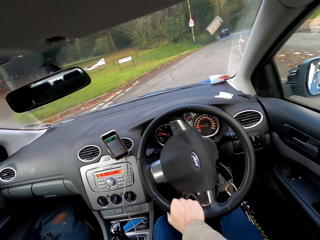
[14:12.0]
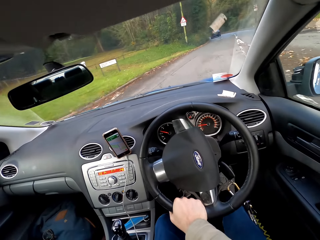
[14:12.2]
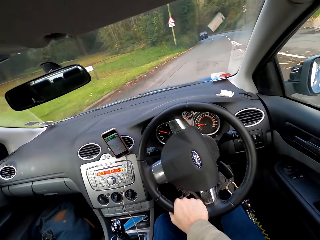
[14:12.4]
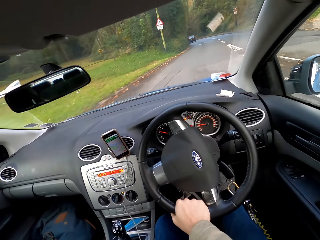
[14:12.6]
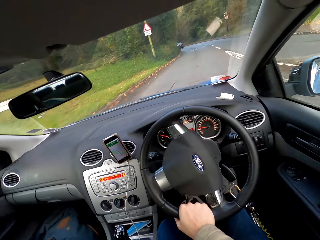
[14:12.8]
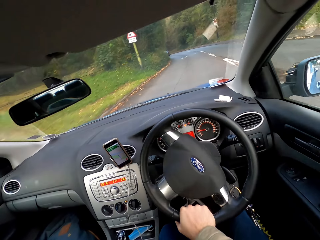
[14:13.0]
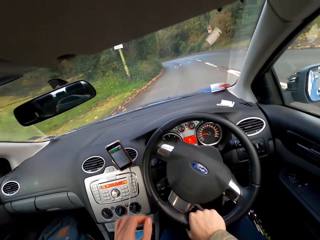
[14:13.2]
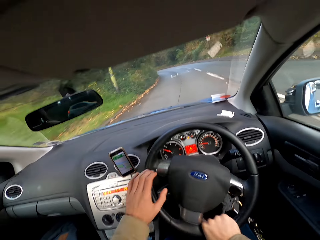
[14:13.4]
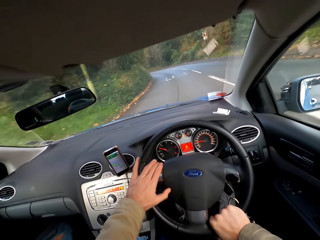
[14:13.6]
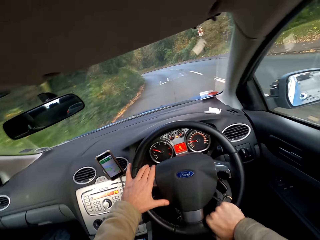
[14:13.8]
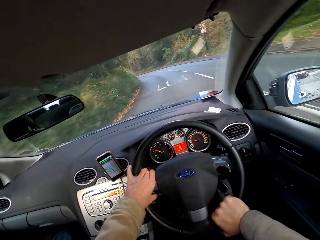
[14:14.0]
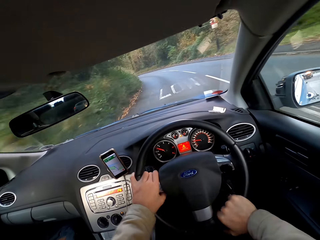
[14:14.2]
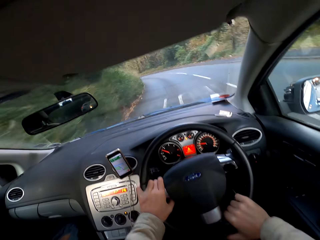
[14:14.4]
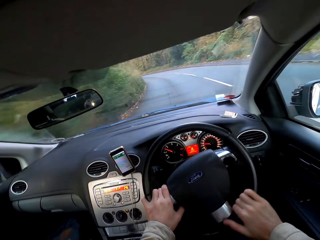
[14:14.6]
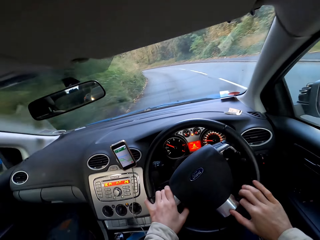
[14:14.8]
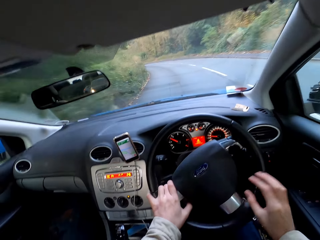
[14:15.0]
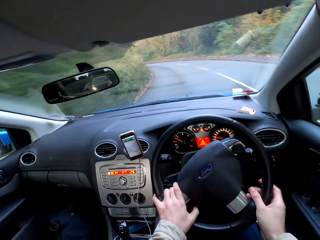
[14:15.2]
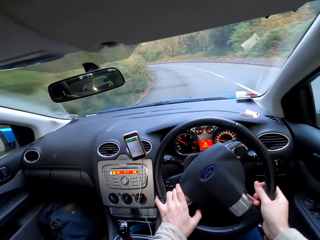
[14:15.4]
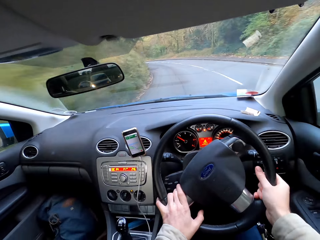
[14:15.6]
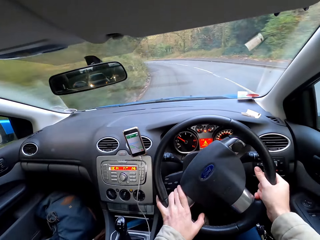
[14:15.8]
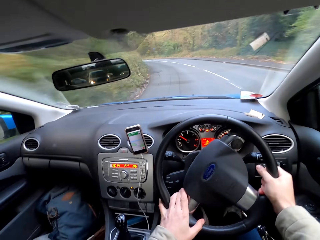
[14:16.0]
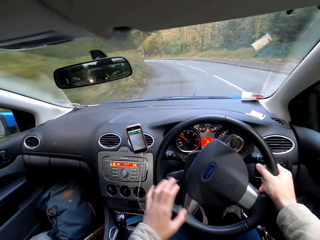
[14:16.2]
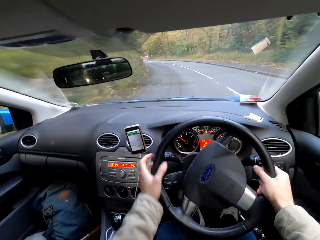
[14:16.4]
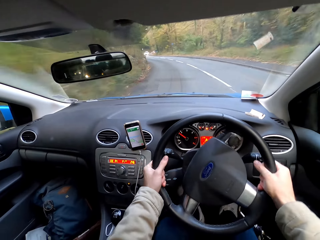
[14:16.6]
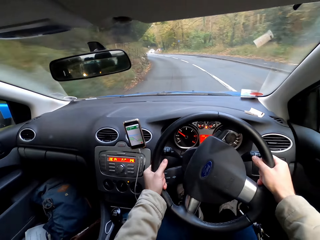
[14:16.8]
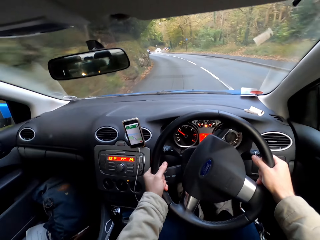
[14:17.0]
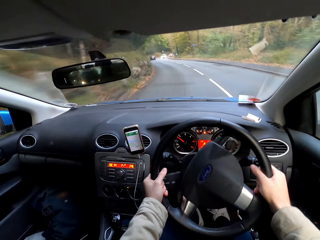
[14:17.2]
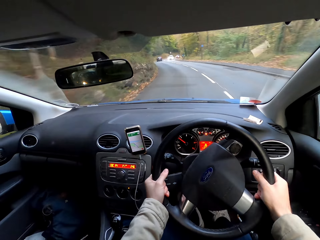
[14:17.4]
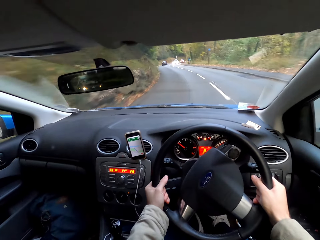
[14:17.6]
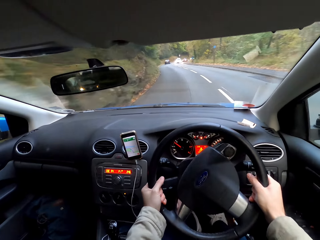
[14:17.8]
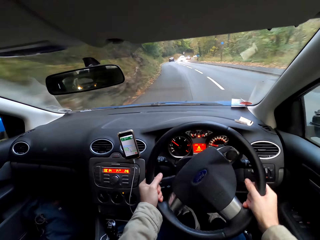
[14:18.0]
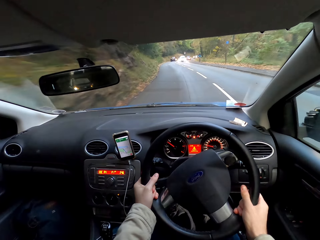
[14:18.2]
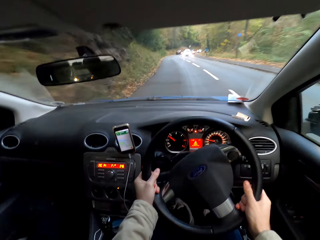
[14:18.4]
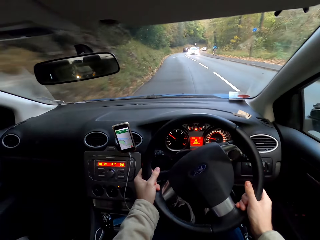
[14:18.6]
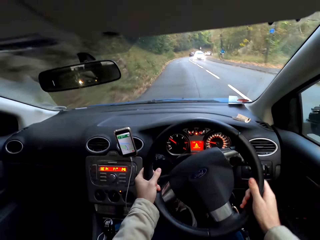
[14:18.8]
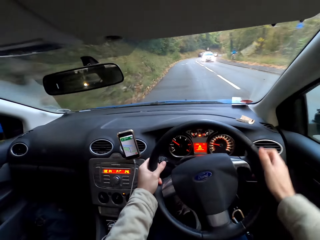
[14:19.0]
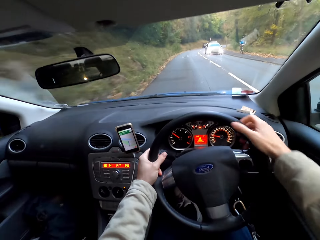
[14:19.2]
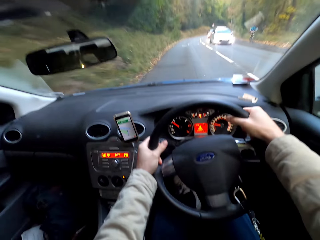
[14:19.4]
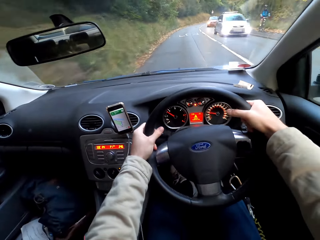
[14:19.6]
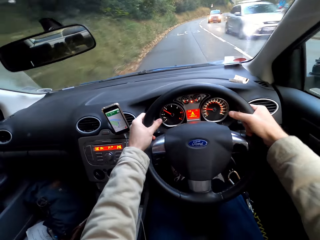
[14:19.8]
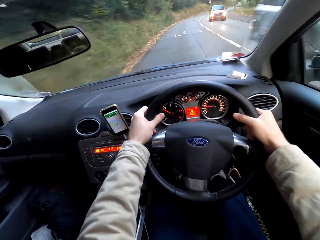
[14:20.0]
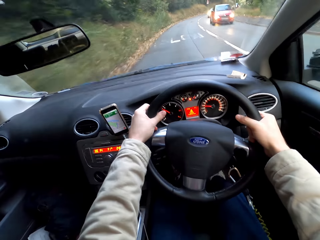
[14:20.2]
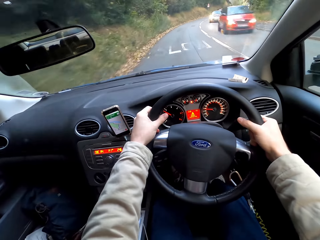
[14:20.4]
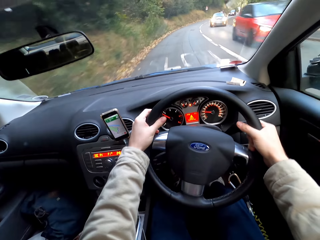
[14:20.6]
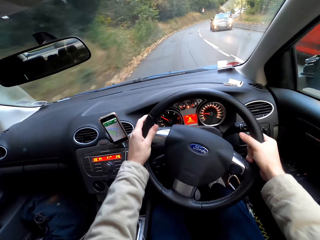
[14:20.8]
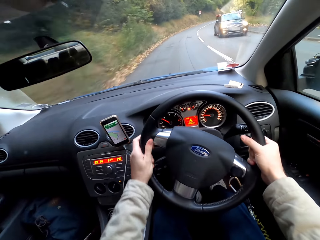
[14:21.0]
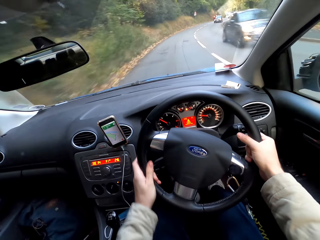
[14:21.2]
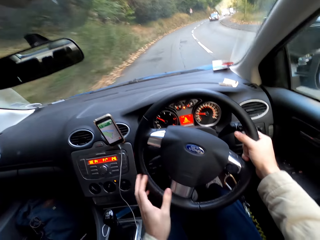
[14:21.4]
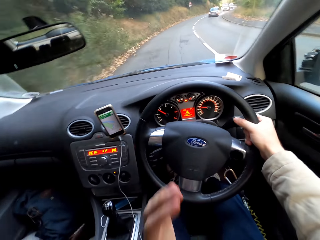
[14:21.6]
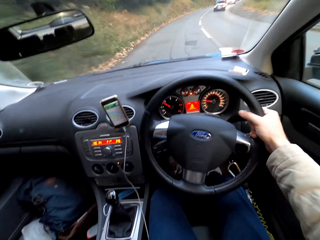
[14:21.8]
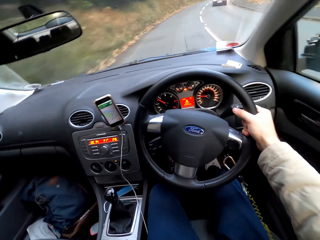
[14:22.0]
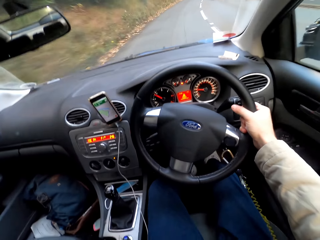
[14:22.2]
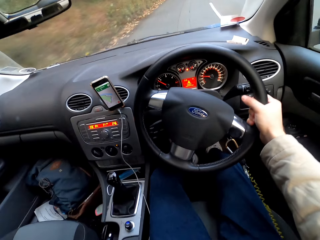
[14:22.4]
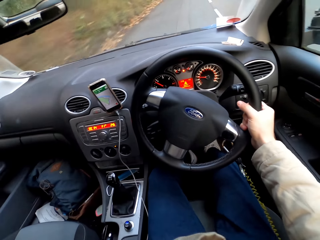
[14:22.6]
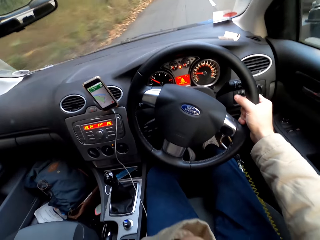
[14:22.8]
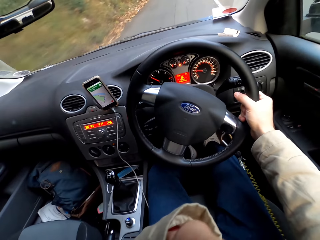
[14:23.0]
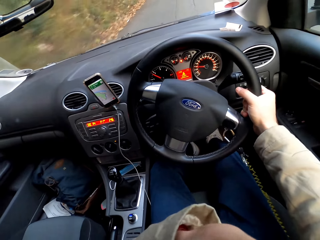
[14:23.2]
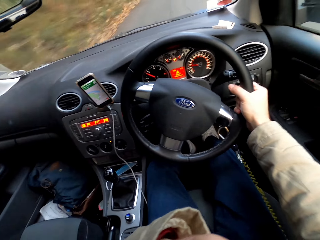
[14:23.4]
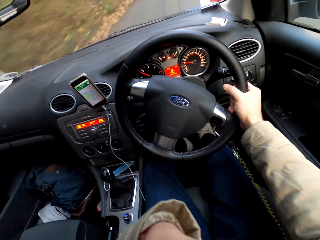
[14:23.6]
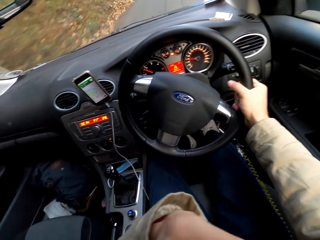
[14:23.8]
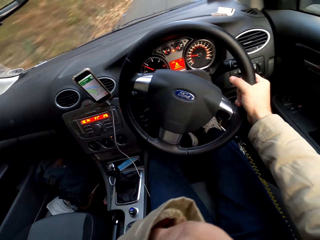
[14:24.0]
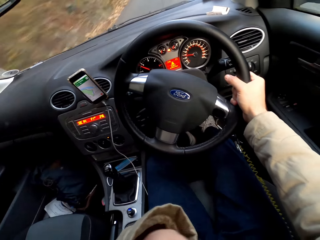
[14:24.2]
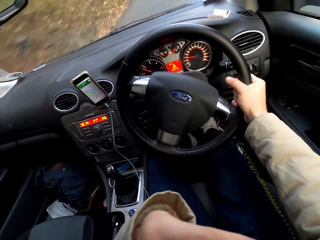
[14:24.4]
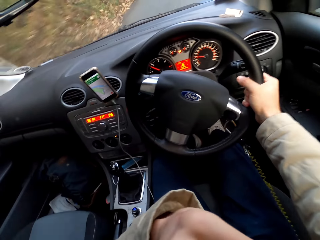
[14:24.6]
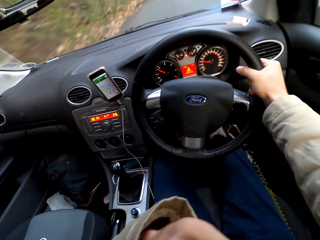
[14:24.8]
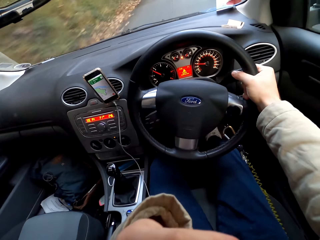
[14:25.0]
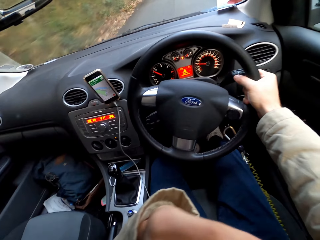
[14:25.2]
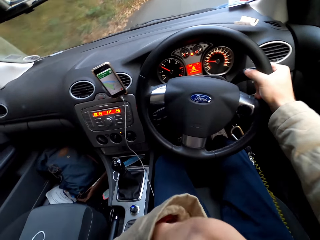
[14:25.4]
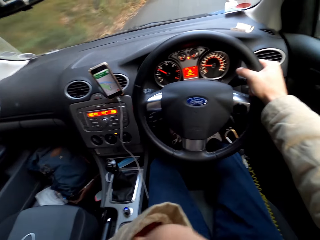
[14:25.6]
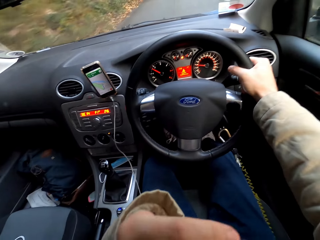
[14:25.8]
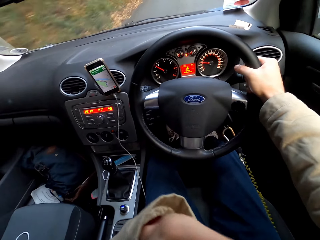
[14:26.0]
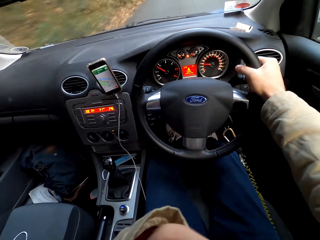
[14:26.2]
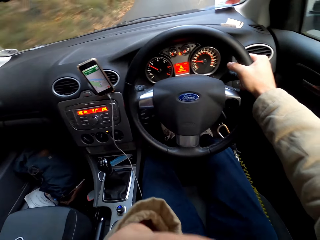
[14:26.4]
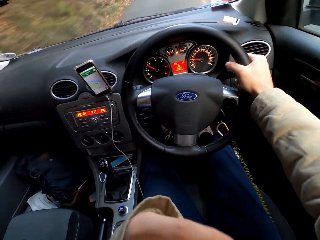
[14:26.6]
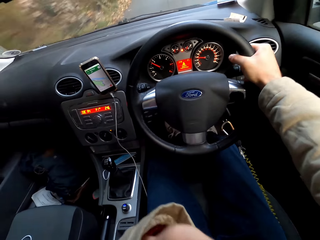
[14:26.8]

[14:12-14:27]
The camera wearer drives the car with both hands. He holds the steering wheel with both hands. He removes a hand from the steering wheel and holds the steering wheel with both hands. He removes a hand from the steering wheel and holds the steering wheel with both hands. He removes a hand from the steering wheel and holds the steering wheel with both hands. He drives the car with his right hand. He removes a hand from the steering wheel and raises up the hand. He touches his face with his left hand.

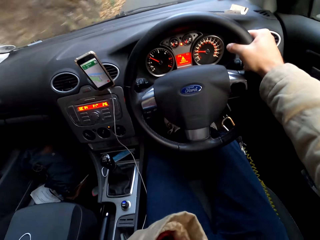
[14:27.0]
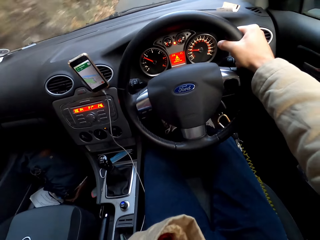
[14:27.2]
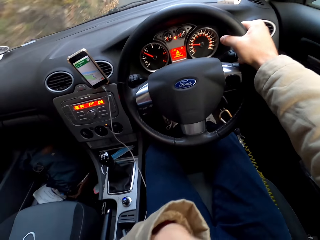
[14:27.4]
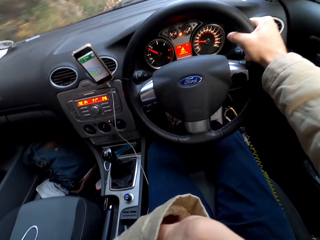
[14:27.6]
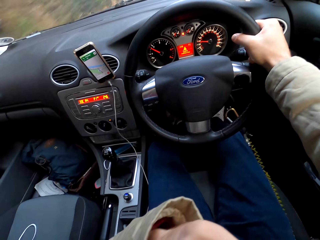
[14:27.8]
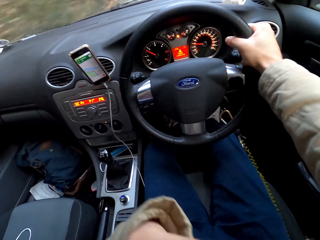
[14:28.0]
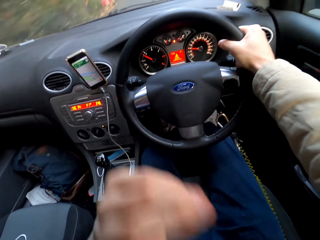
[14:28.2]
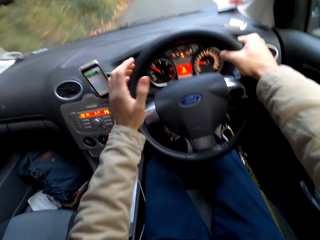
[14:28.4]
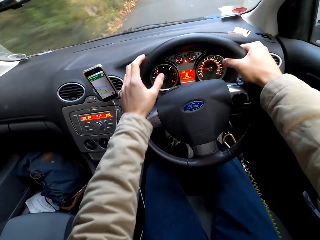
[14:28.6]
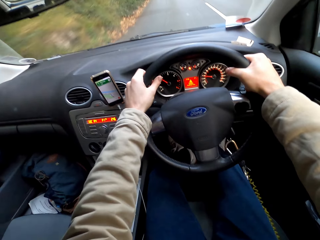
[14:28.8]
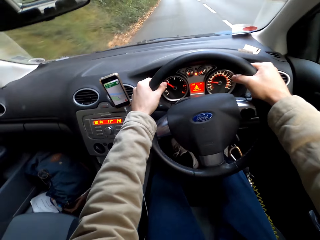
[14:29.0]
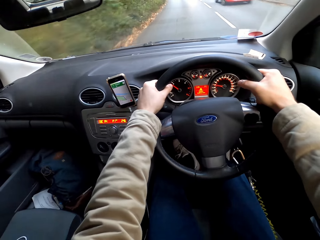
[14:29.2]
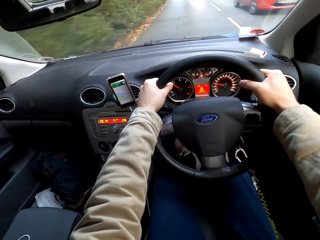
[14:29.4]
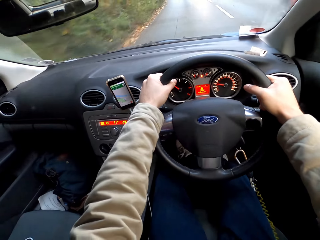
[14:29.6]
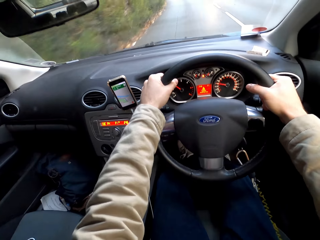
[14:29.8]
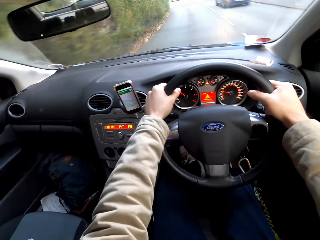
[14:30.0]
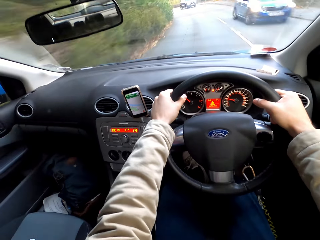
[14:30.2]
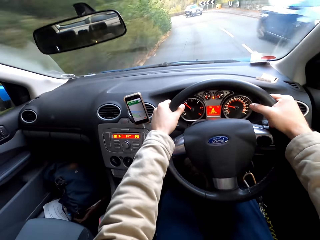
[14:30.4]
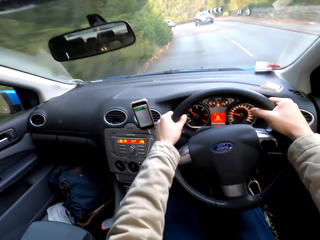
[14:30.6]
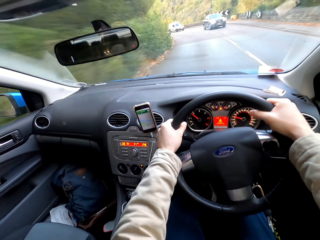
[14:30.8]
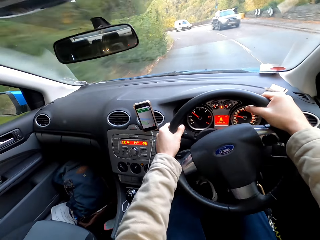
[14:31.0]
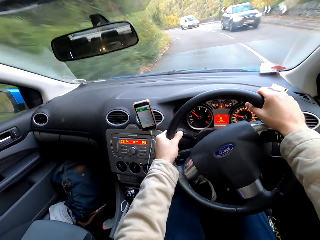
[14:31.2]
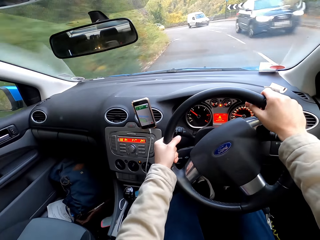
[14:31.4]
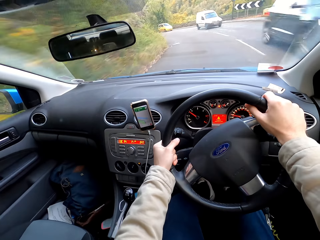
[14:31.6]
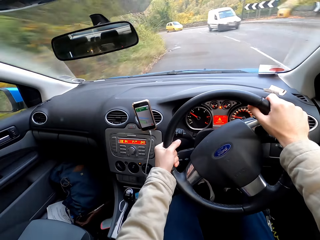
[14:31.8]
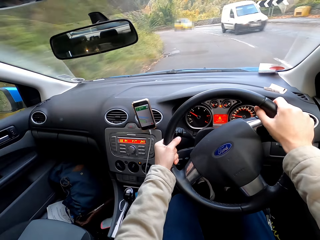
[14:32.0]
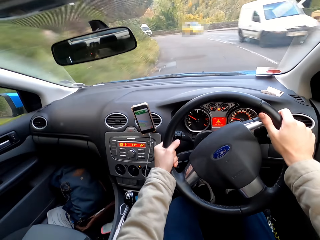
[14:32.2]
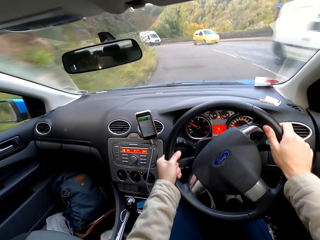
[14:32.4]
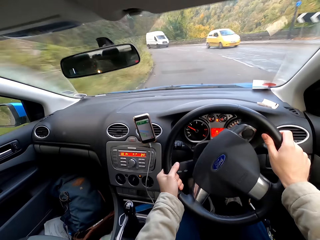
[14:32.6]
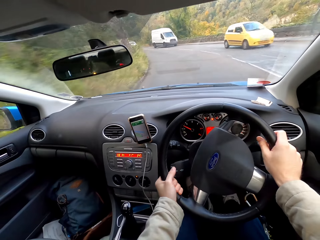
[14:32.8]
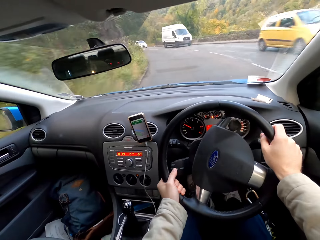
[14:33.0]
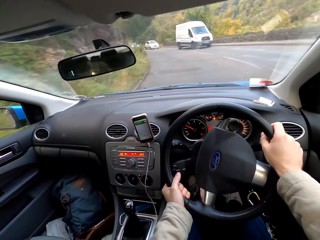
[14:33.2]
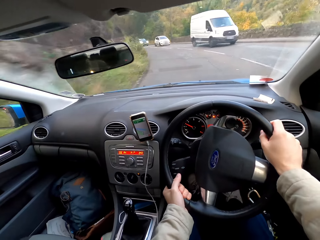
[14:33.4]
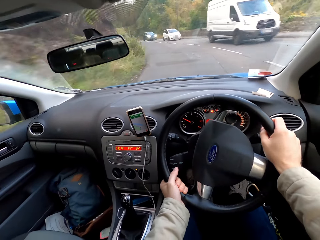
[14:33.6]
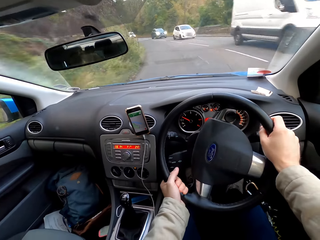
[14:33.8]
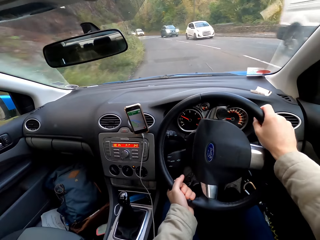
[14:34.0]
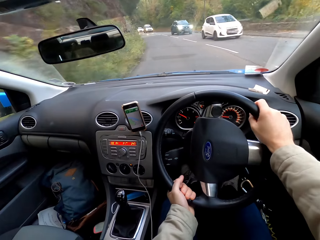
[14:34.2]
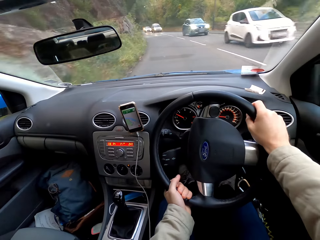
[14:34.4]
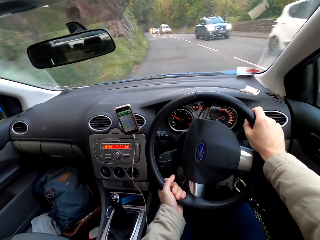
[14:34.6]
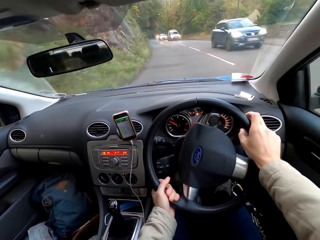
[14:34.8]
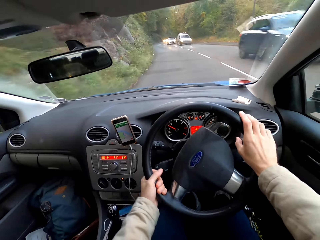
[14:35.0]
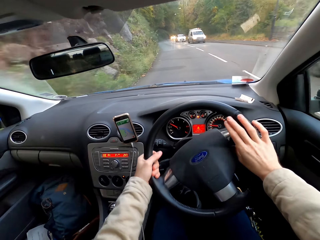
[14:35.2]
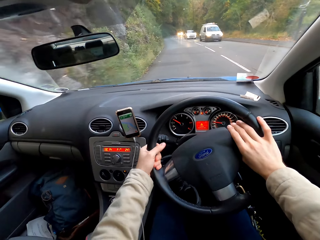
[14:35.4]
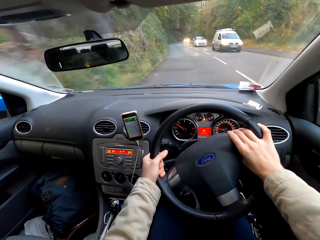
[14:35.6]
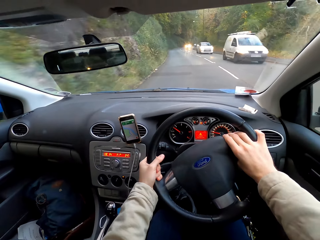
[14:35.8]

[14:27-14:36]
The camera wearer drives the car with both hands. They hold the steering wheel with both hands.
